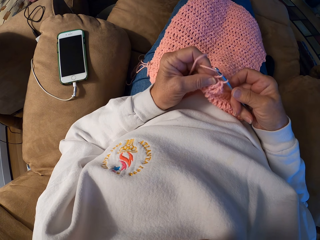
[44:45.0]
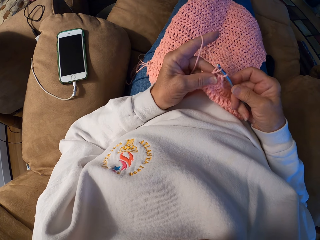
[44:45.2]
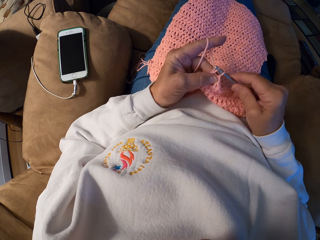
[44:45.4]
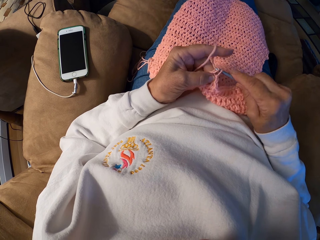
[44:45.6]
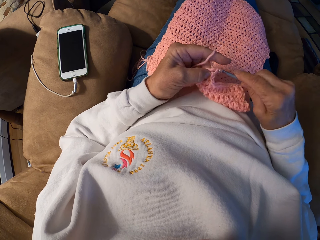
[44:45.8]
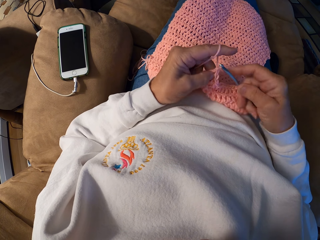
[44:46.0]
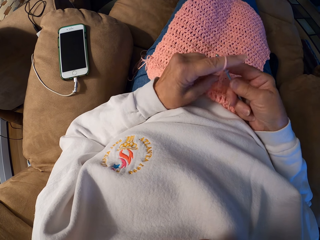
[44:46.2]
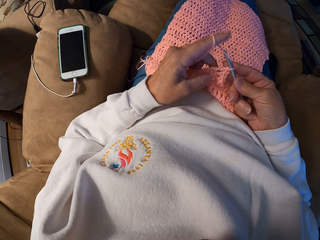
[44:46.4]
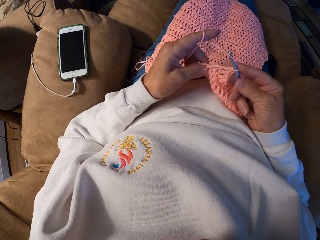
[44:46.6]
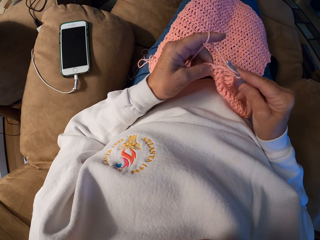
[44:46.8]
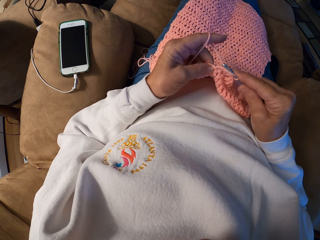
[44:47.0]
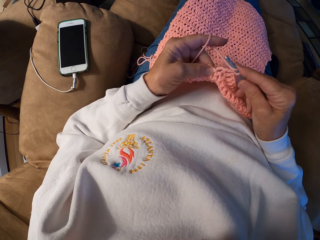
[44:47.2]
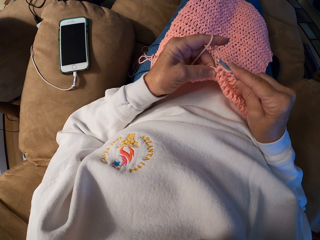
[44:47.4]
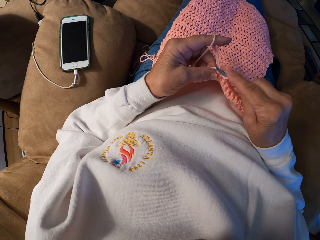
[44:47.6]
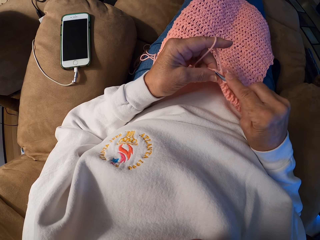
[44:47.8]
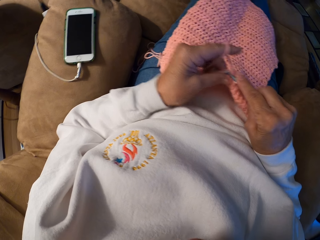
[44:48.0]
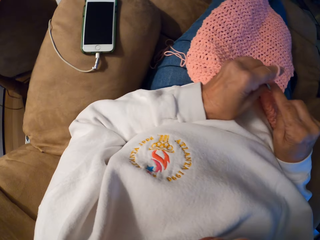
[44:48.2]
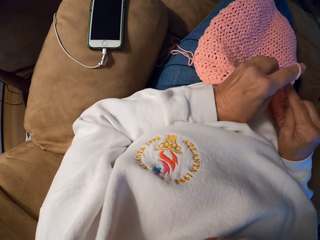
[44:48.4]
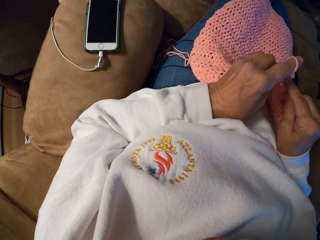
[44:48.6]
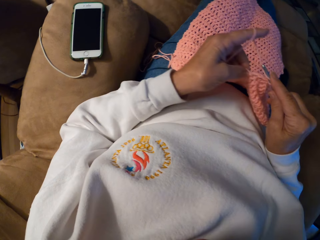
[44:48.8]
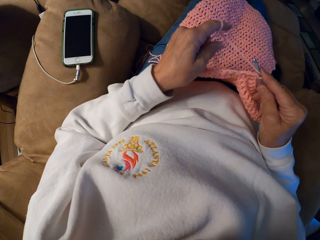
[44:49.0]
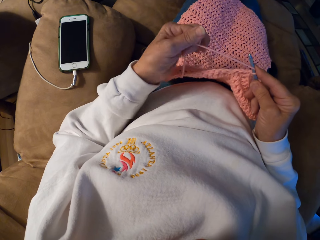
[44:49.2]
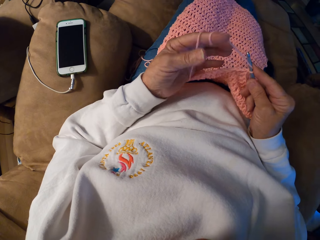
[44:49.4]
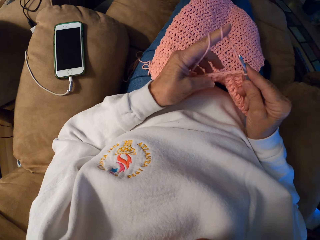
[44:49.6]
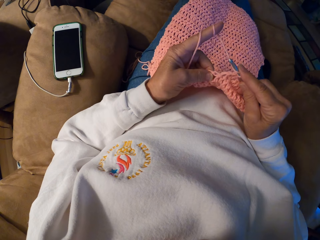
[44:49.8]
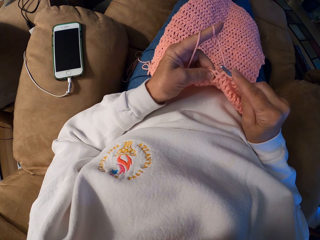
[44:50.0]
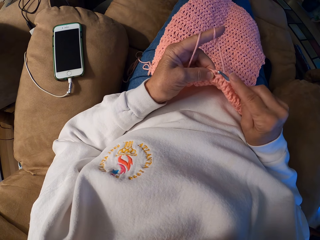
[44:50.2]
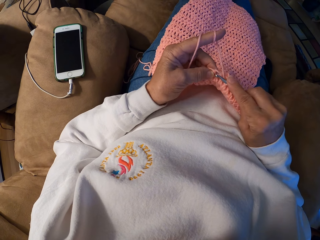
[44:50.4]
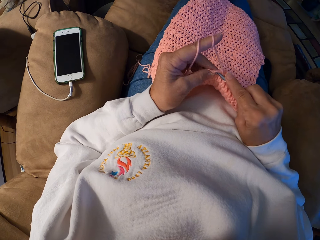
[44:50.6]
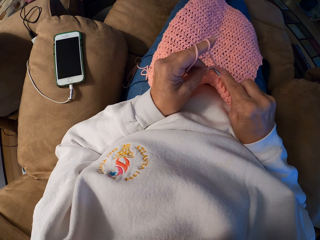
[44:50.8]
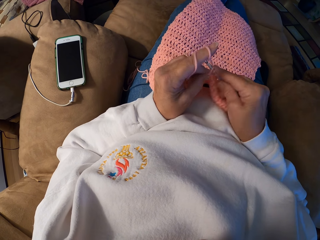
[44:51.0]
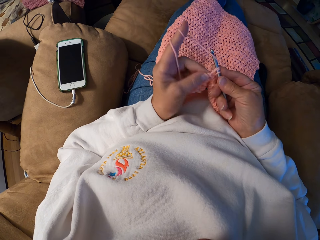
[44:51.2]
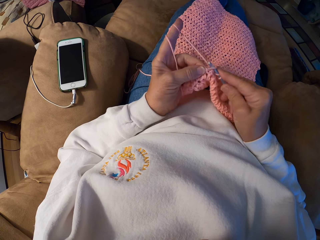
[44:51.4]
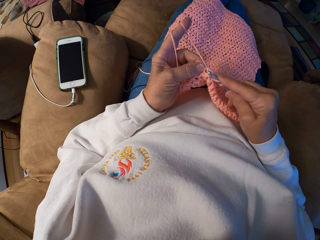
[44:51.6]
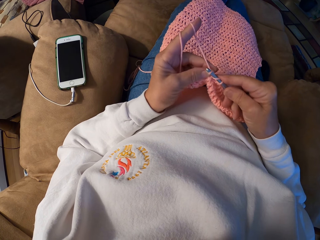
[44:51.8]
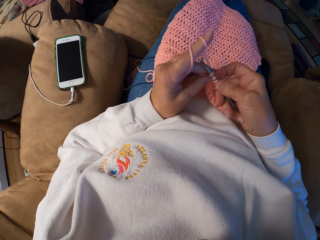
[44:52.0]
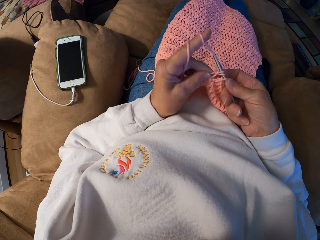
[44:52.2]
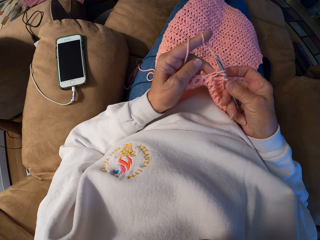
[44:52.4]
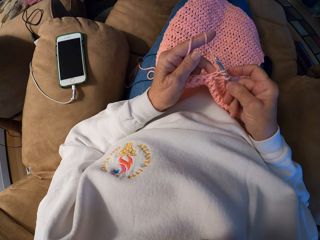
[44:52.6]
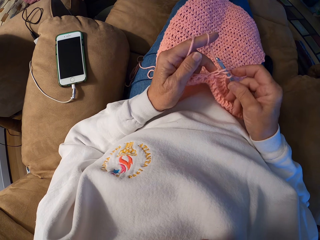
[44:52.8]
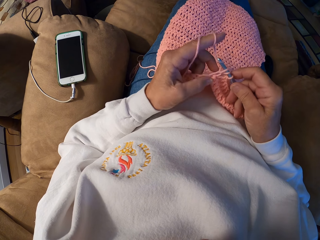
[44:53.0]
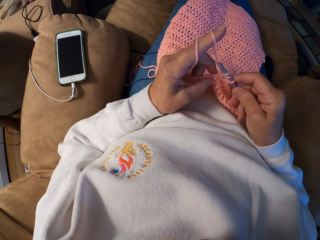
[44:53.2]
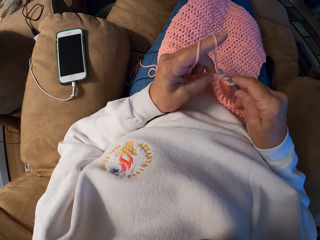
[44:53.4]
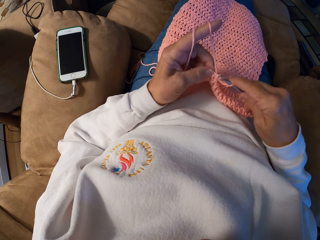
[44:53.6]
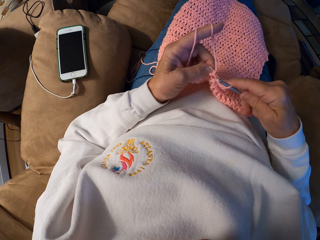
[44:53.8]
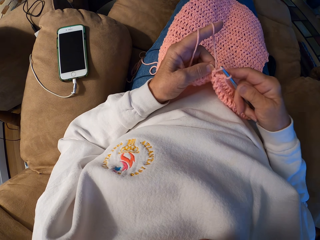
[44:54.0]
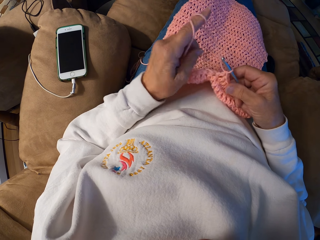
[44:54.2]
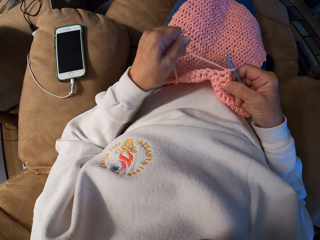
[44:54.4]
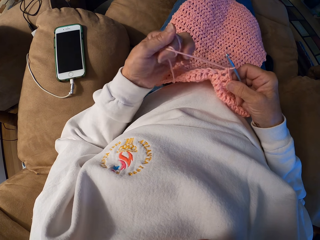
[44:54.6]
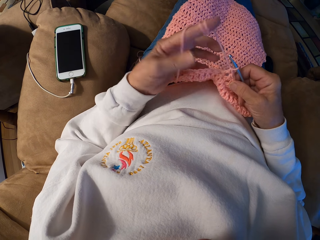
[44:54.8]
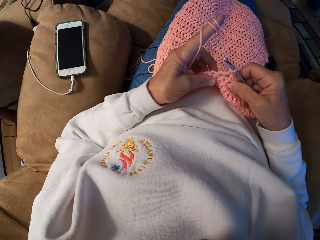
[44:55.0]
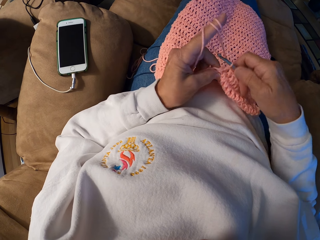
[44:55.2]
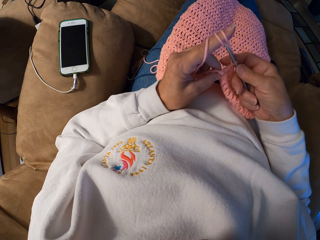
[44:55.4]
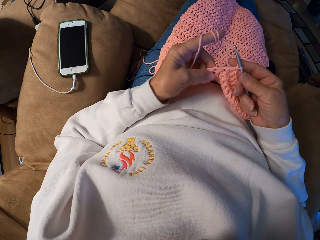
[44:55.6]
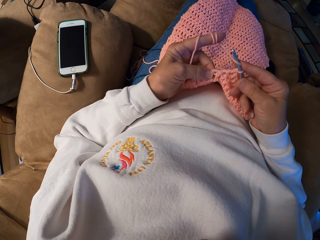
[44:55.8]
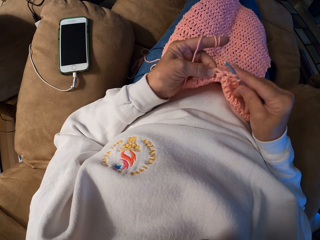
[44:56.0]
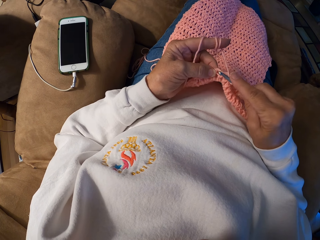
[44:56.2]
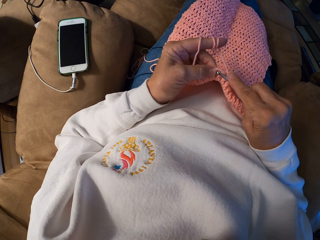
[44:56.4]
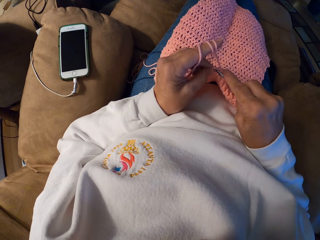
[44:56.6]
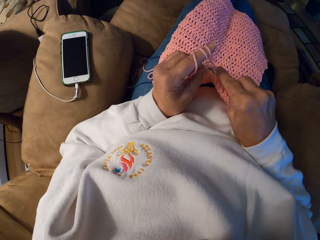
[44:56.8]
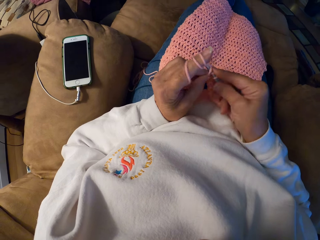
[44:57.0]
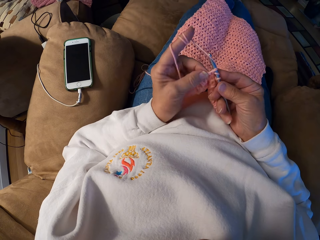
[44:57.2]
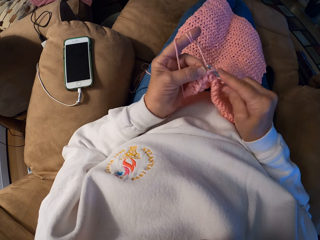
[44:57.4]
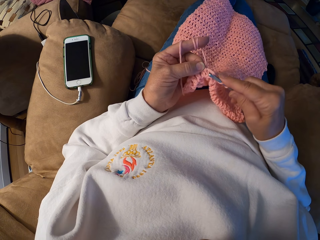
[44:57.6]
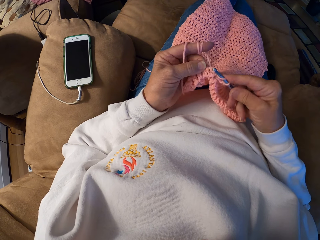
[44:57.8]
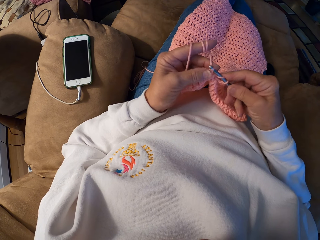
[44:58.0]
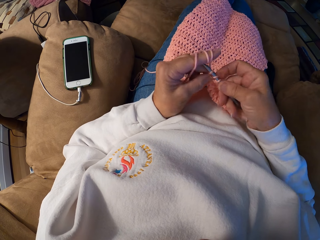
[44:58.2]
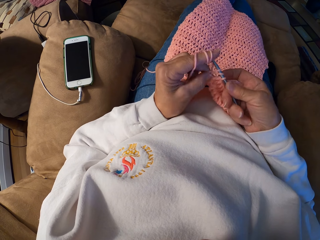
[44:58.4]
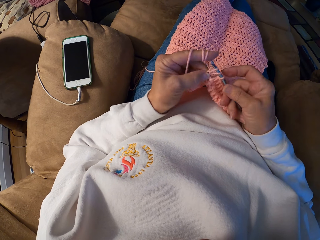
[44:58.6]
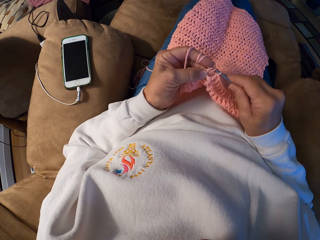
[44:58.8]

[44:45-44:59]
The camera wearer adjusts the yarn with her left index finger. She ties the yarn on the finger. She crochets a piece of cloth using the crochet hook with her hands. She adjusts the yarn with her left index finger. She ties the yarn on the finger. She crochets the piece of cloth using the crochet hook with her hands.

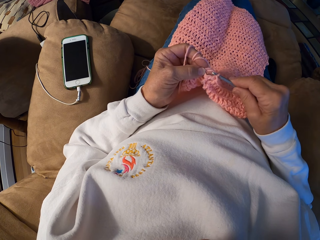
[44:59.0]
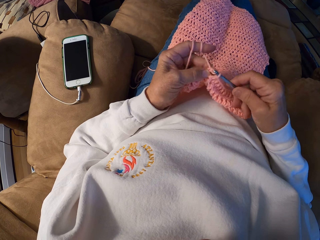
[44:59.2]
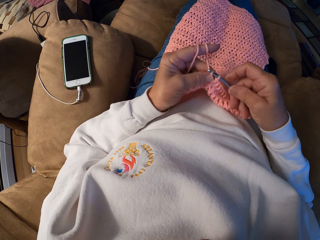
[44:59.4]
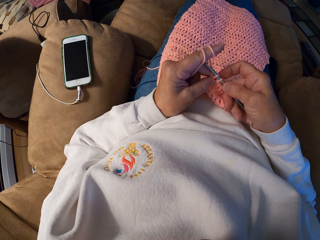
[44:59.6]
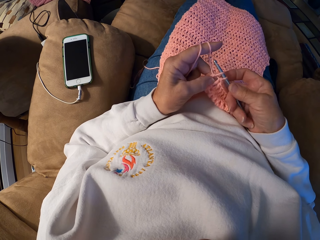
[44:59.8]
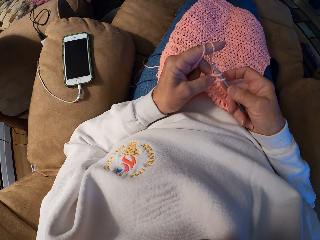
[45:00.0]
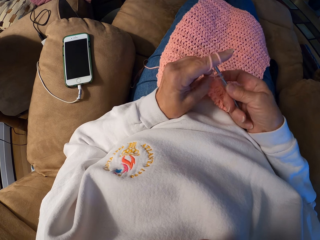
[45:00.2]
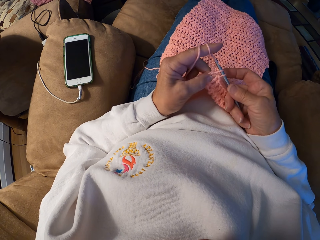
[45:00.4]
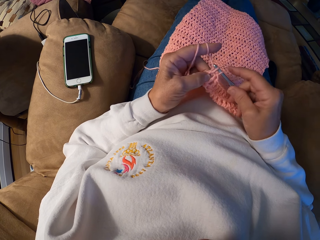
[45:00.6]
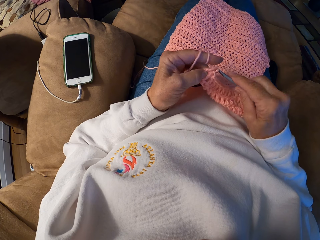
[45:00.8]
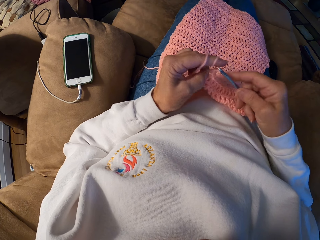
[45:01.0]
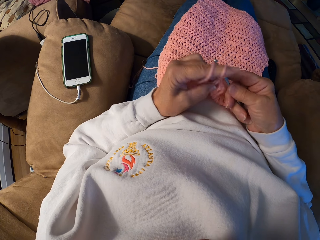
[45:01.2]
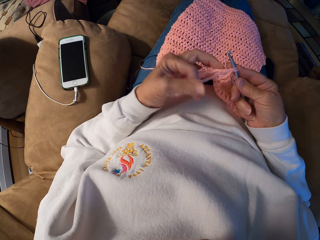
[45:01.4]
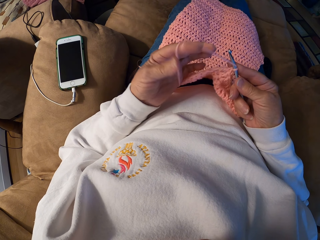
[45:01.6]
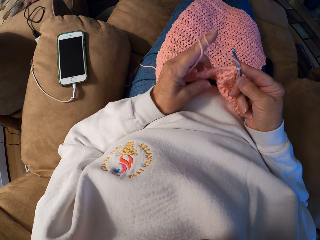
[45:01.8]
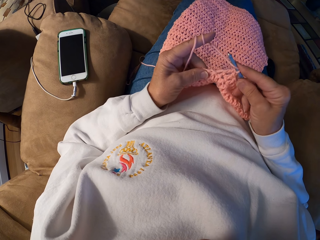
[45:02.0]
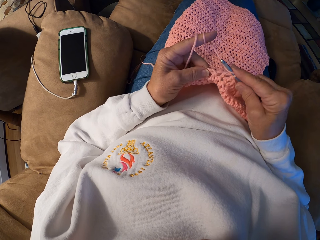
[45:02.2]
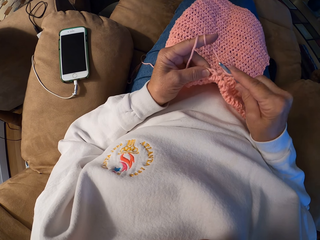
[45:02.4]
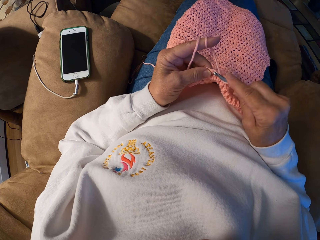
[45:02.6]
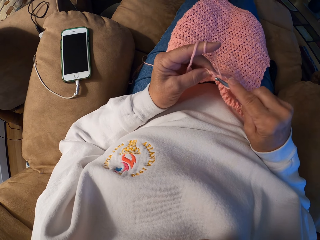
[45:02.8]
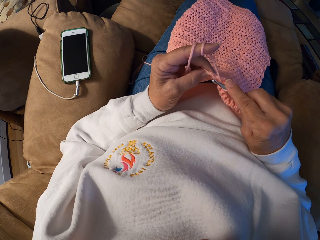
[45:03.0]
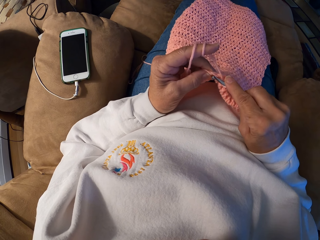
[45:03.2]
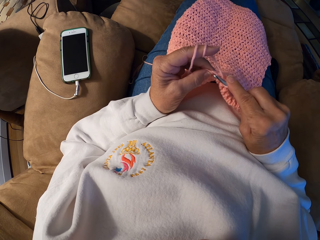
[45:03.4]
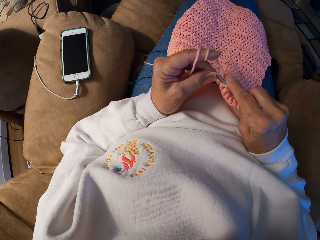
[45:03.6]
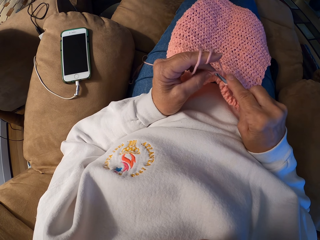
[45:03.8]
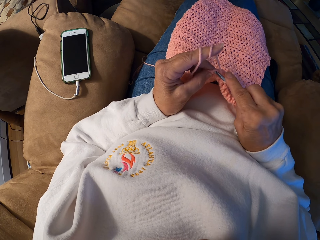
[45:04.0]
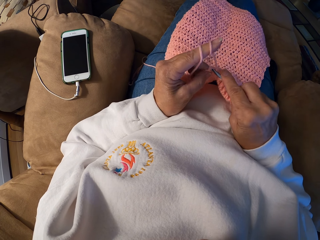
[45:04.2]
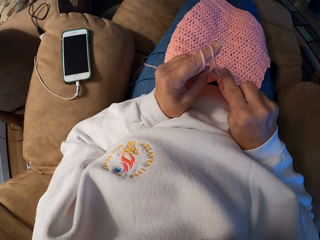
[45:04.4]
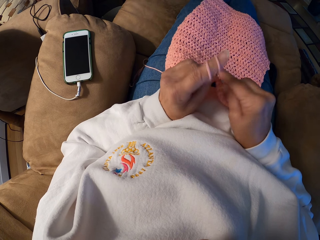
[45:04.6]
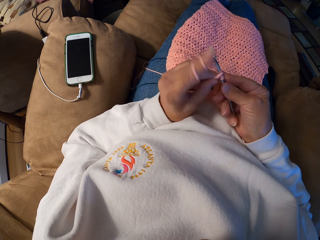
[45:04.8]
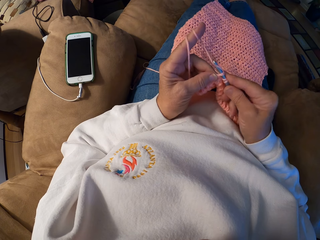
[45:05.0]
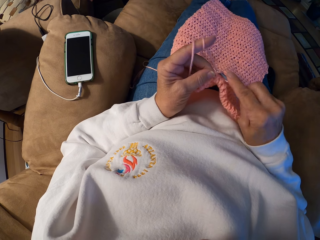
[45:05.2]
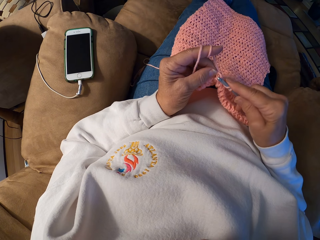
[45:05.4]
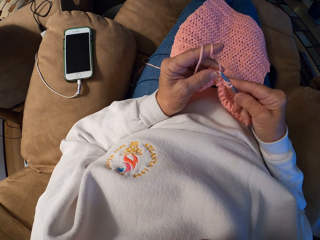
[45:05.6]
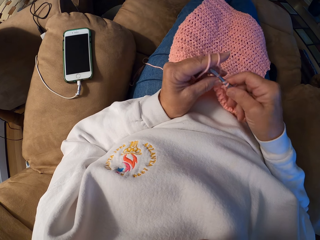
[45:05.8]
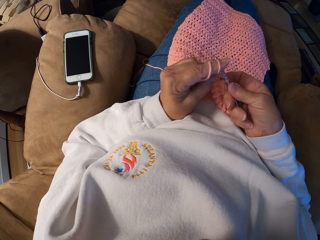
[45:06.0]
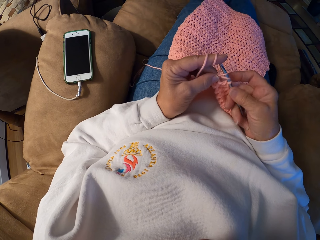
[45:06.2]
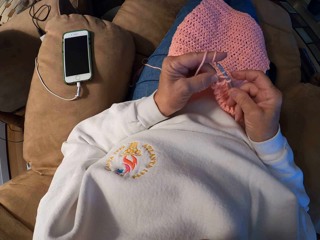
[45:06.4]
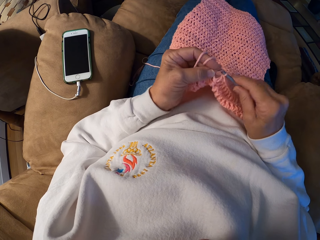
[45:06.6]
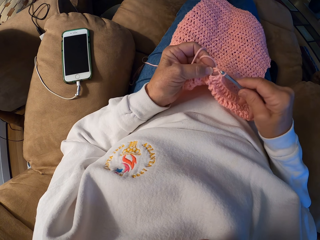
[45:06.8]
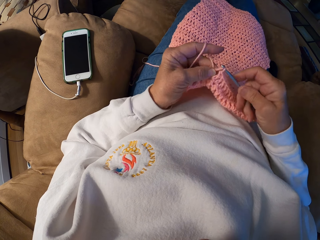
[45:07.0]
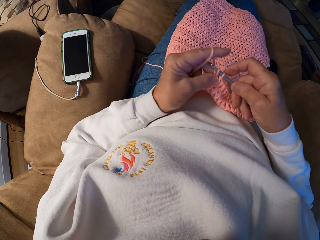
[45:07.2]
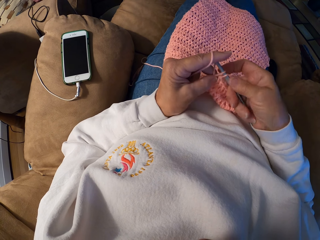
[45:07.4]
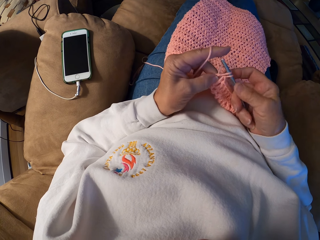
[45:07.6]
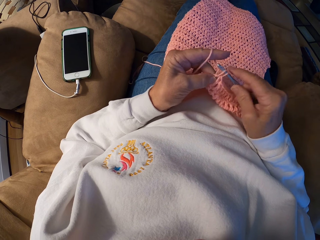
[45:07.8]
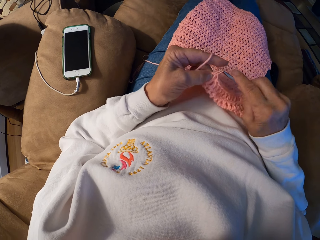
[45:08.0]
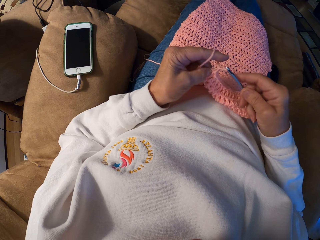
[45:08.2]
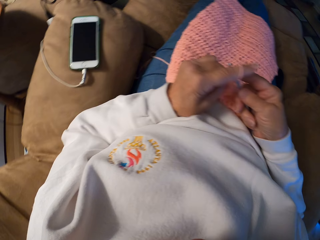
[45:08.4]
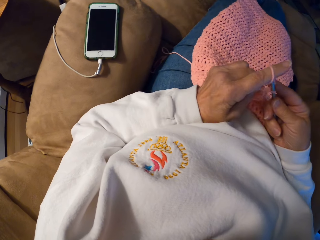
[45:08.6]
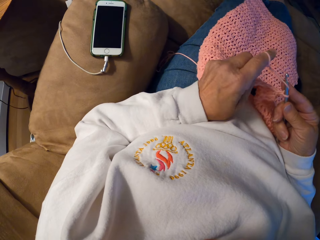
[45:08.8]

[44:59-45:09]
The camera wearer adjusts the yarn with her left index finger. She ties the yarn on the finger. She crochets a piece of cloth using the crochet hook with her hands.
